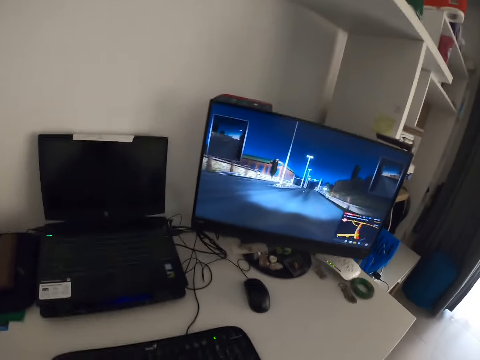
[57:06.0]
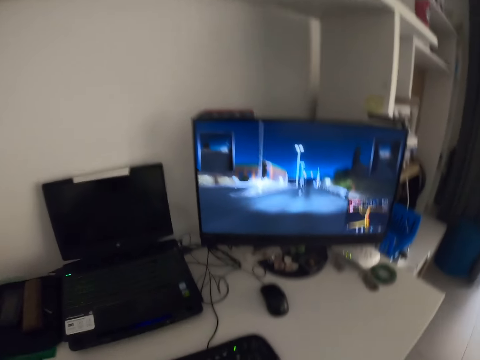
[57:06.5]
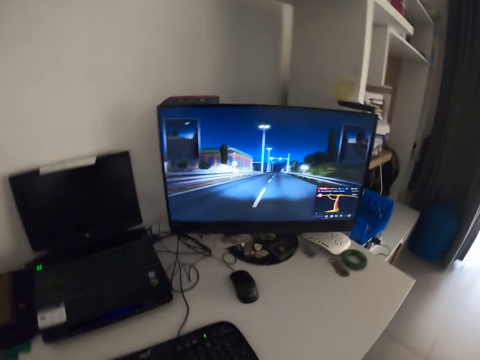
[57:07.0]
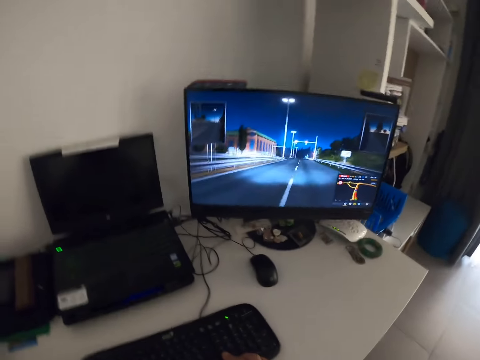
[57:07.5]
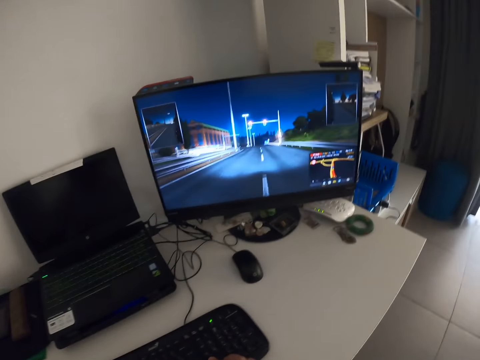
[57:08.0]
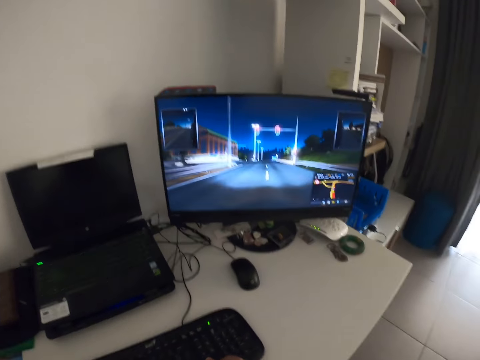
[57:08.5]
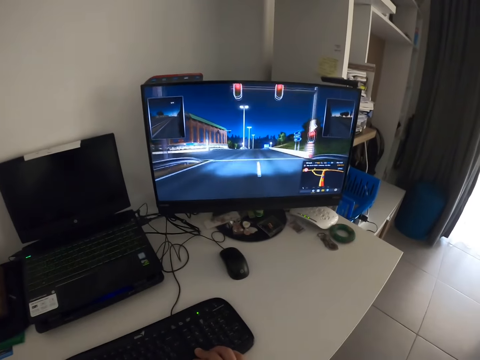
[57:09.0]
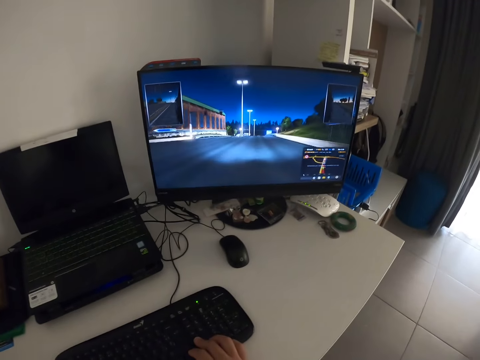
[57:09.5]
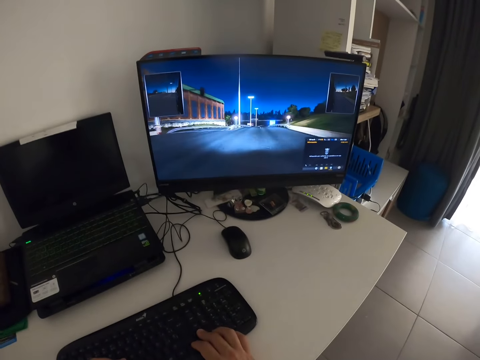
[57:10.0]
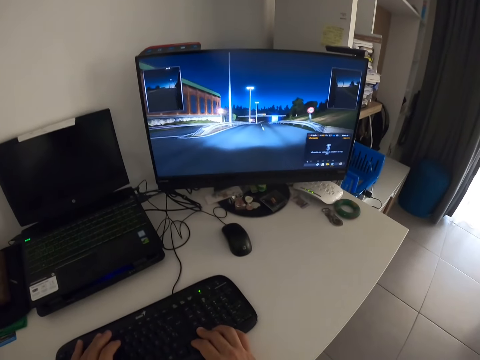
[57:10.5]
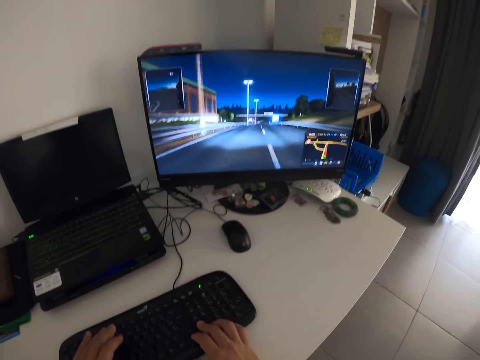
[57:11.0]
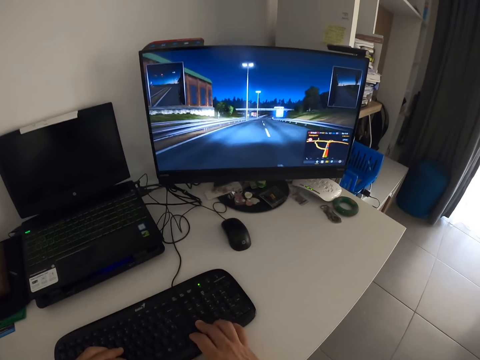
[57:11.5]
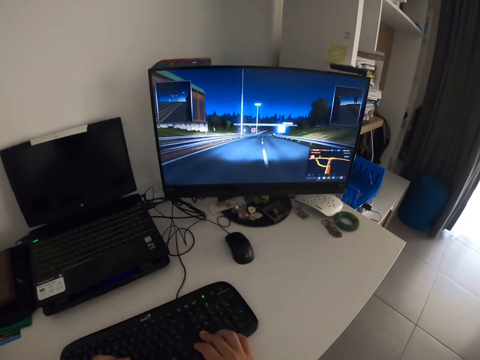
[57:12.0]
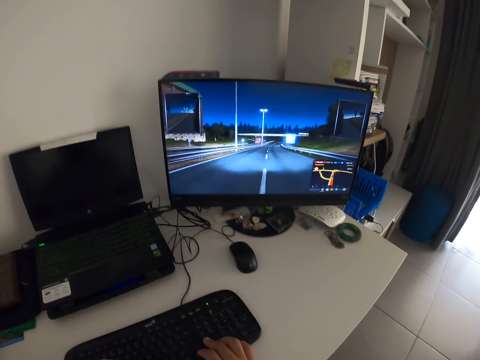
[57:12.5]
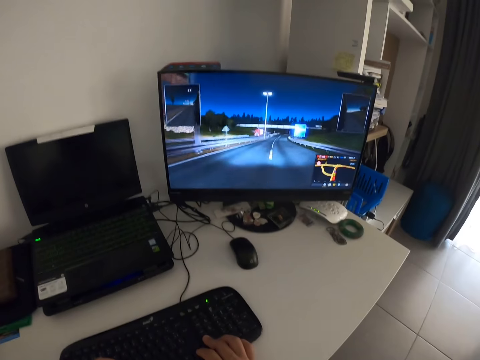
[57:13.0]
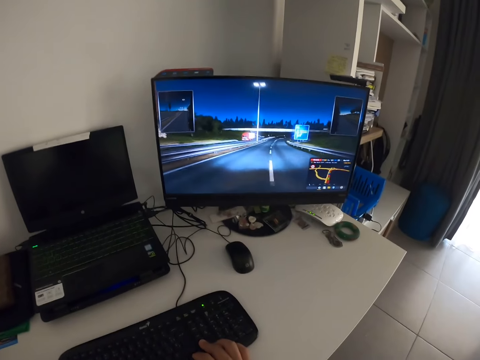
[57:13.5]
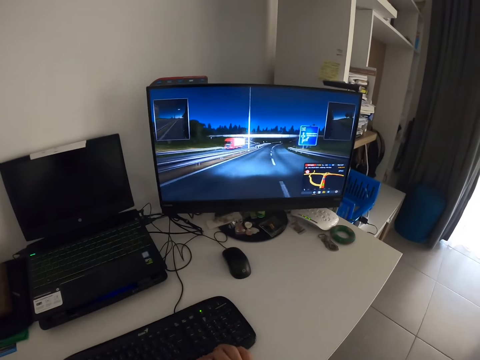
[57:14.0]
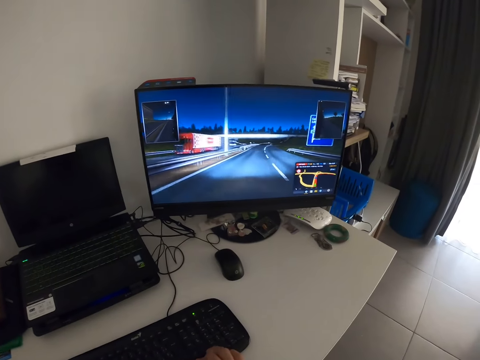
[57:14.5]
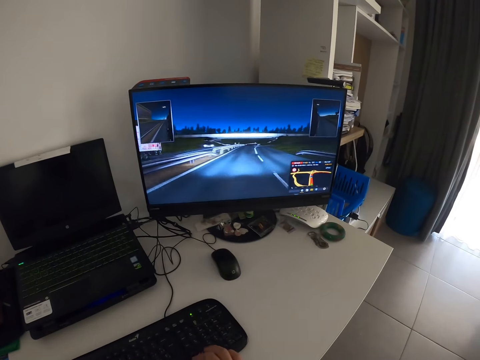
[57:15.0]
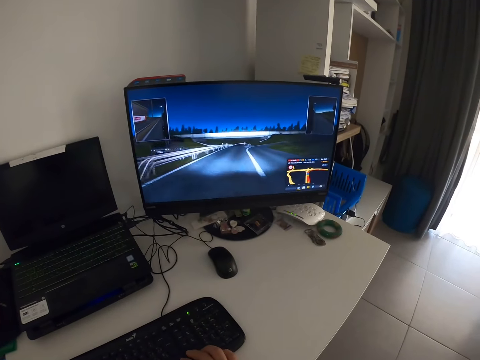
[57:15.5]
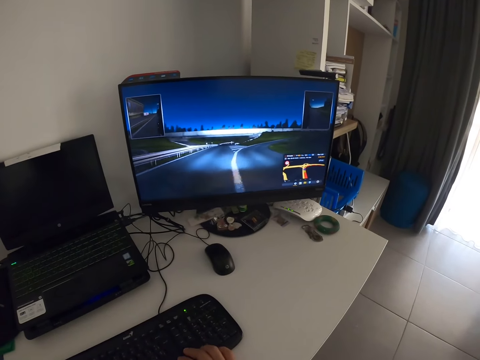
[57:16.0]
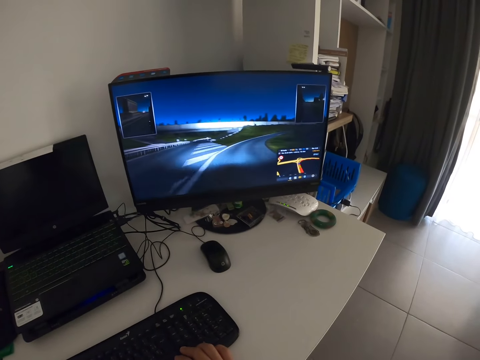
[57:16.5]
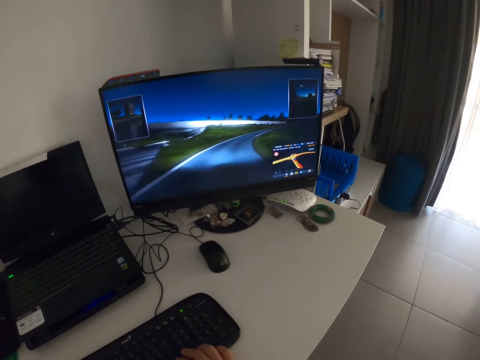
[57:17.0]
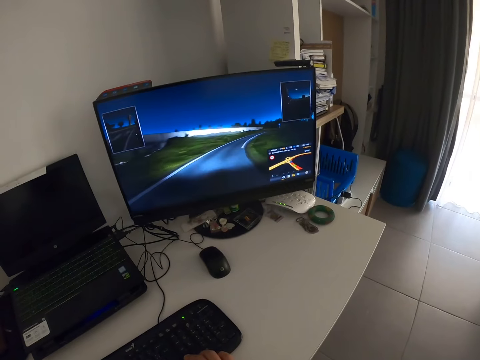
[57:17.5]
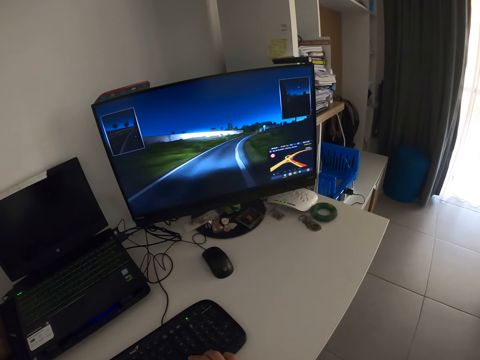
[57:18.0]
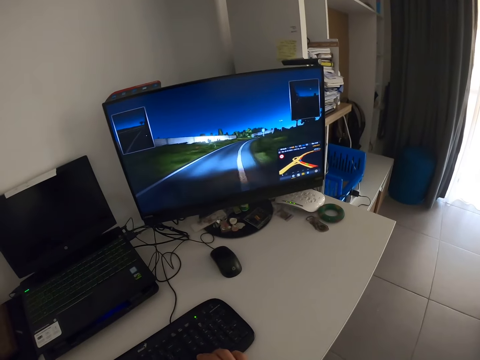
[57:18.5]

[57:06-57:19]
The camera wearer taps the keyboard with the left hand. They play computer games.

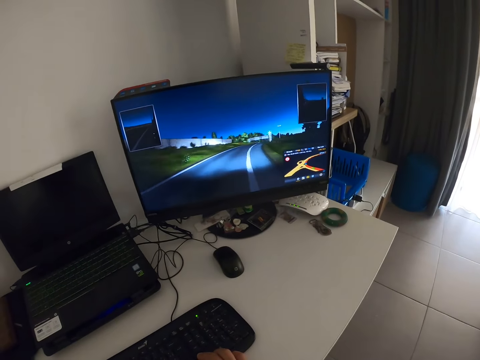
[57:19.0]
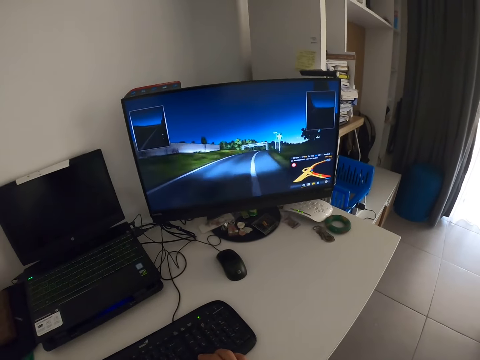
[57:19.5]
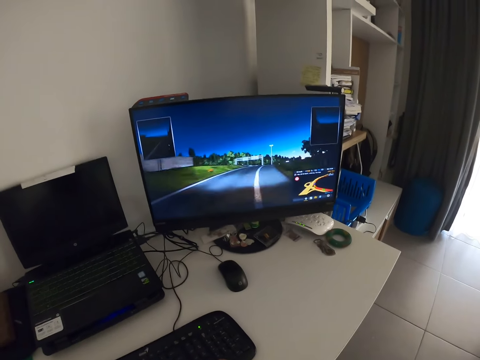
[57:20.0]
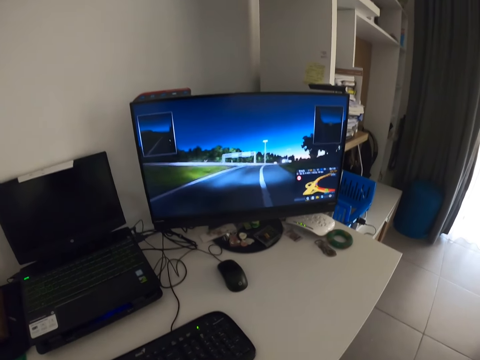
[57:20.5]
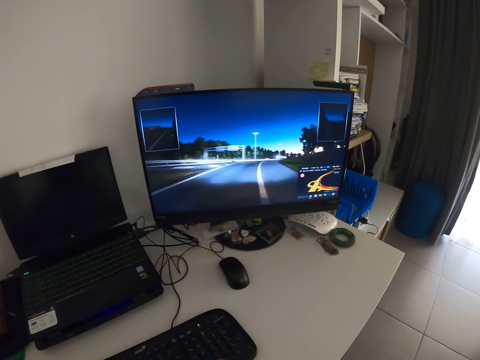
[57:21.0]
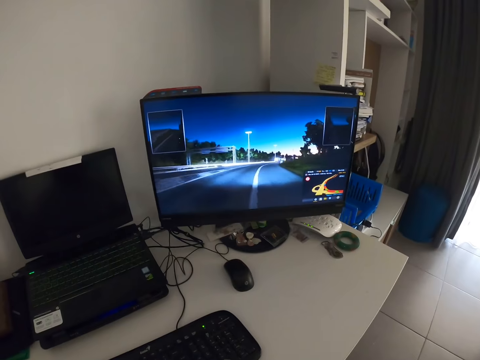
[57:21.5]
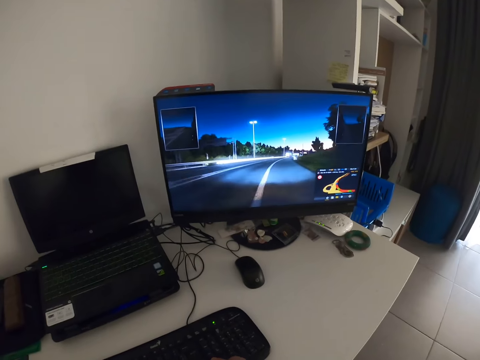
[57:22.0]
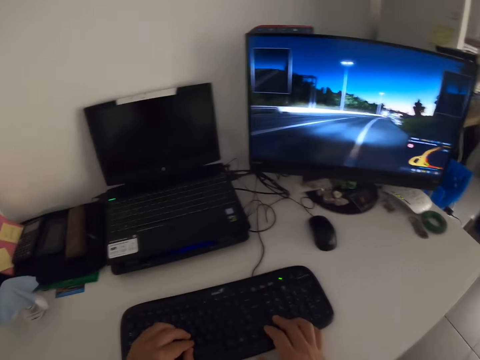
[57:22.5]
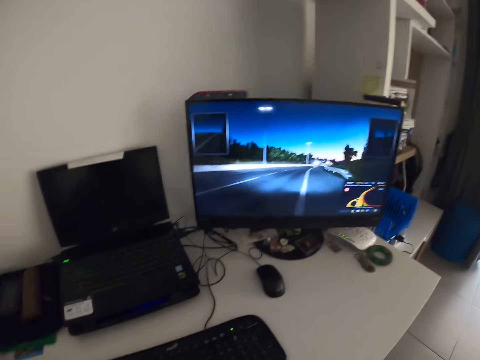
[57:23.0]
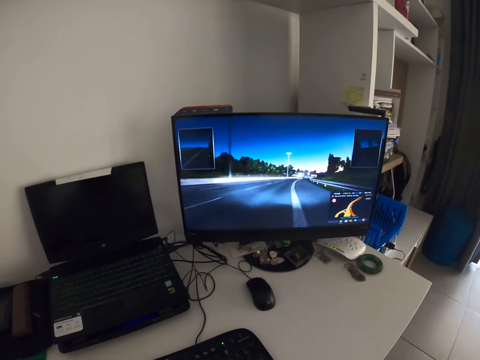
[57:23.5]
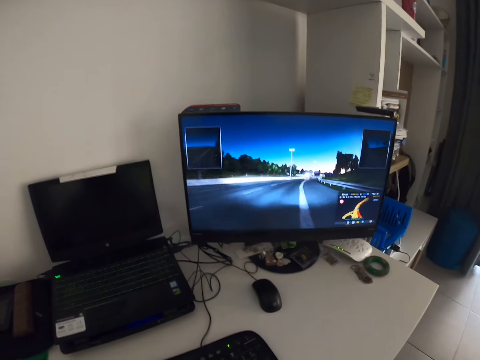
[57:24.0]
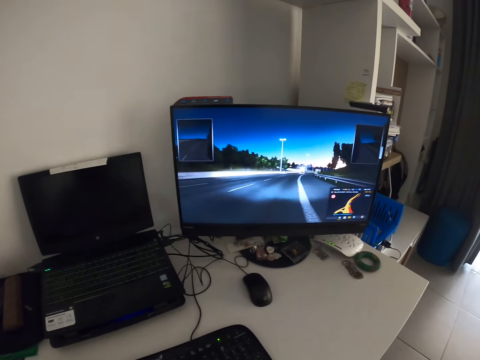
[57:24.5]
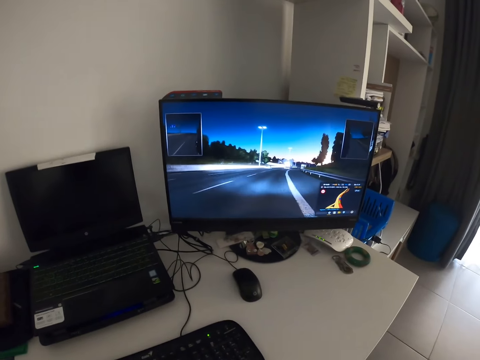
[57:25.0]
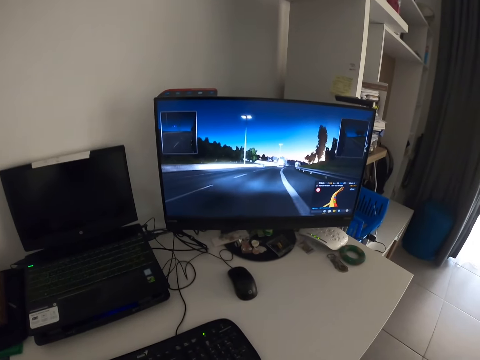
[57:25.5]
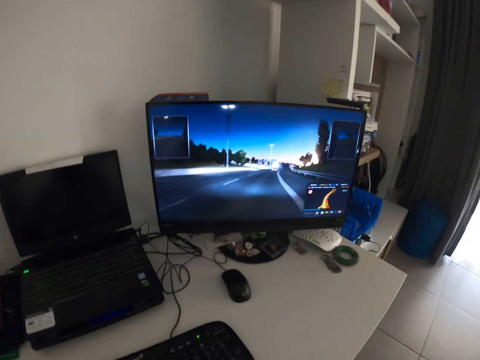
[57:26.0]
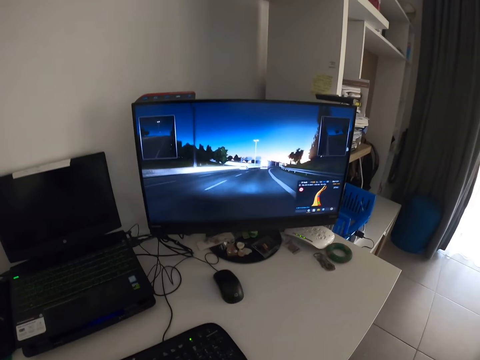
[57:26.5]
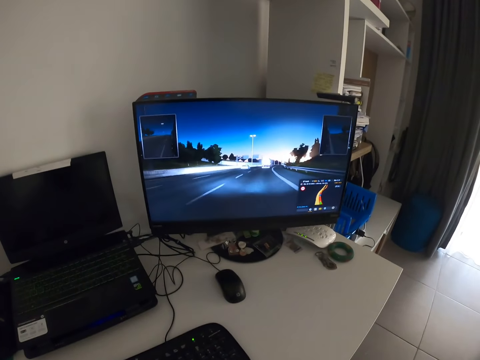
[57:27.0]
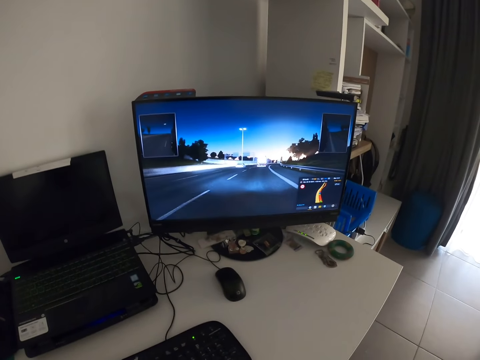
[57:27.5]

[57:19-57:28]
The camera wearer taps the mouse with both hands.

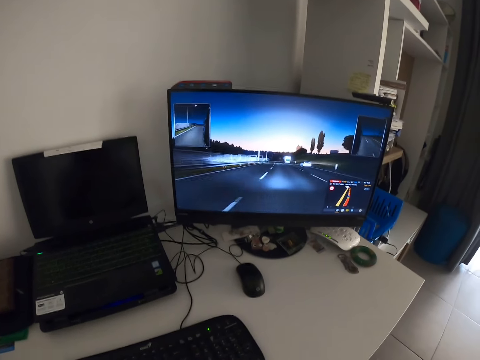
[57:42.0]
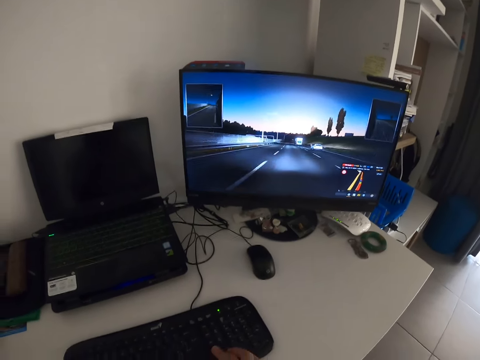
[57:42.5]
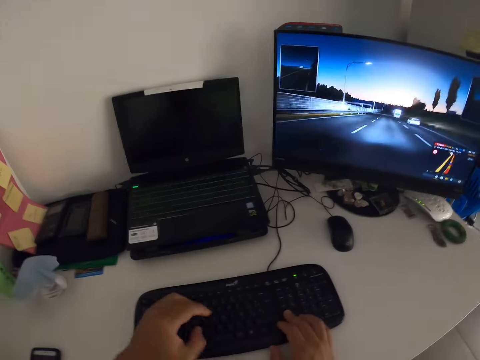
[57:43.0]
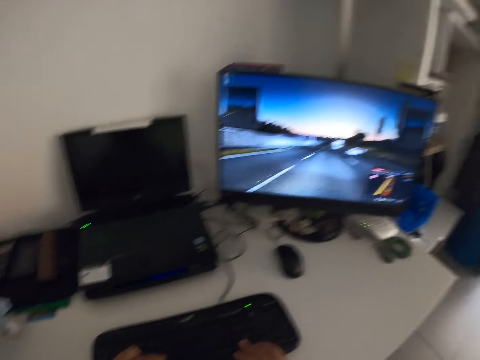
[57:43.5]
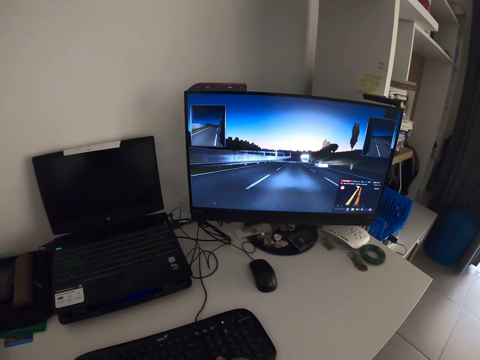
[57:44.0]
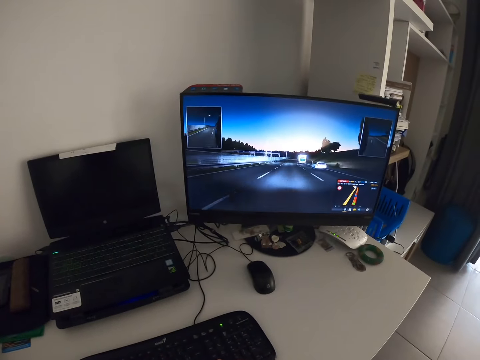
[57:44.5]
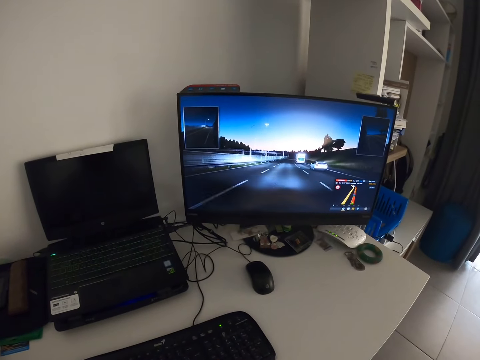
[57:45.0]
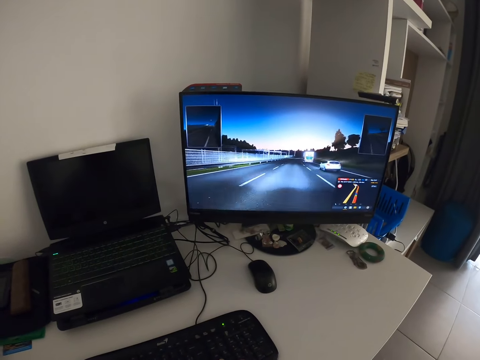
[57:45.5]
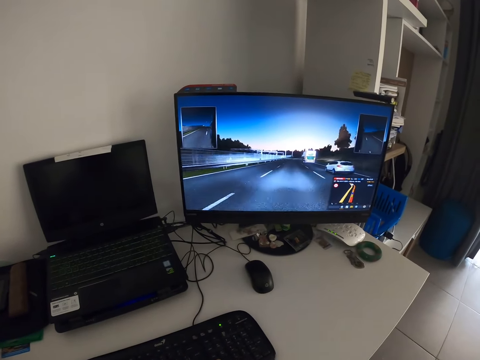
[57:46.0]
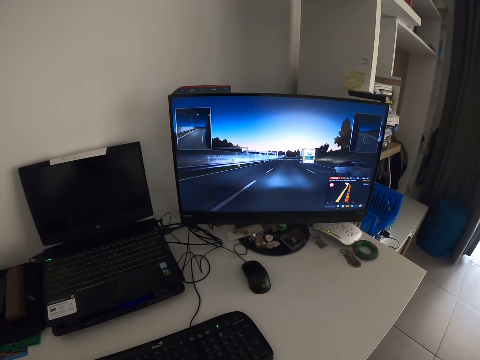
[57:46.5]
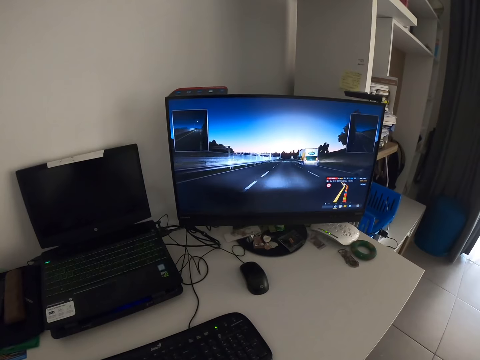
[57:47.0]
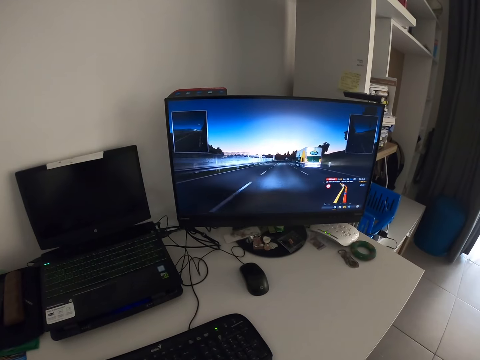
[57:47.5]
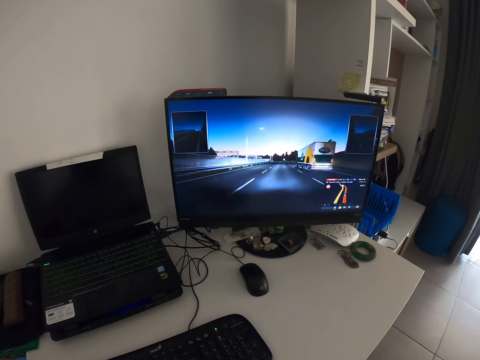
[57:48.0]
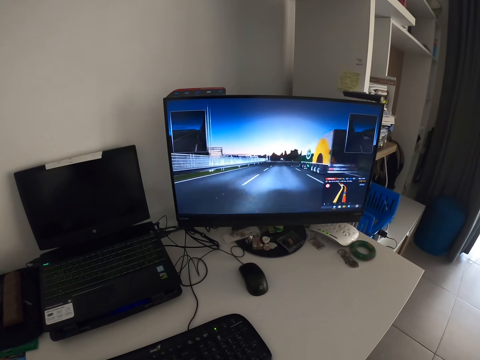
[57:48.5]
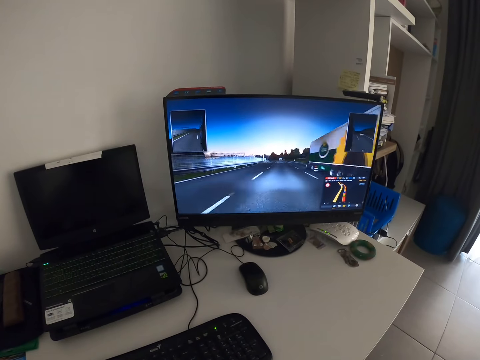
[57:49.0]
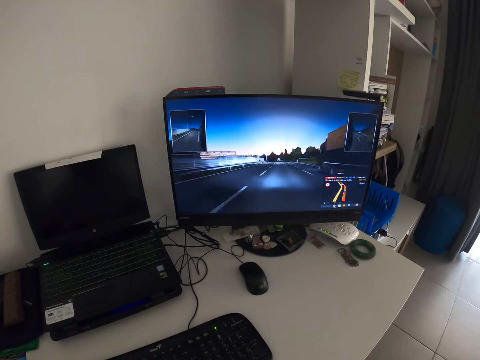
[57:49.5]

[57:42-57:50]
The camera wearer presses the computer keyboard. They play computer games.
